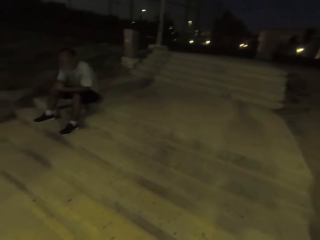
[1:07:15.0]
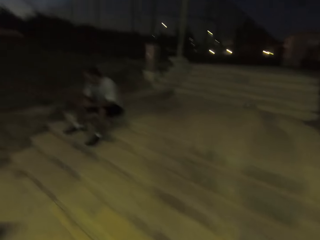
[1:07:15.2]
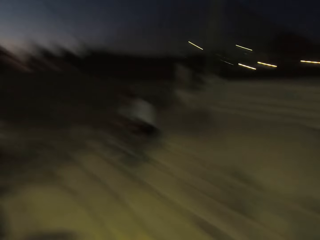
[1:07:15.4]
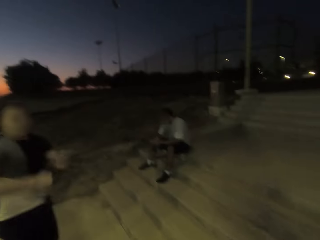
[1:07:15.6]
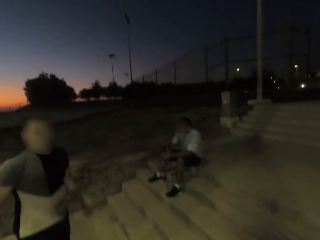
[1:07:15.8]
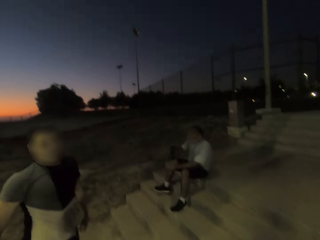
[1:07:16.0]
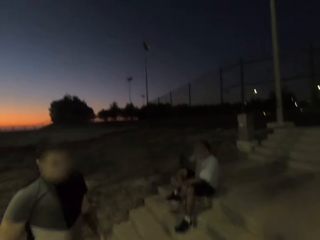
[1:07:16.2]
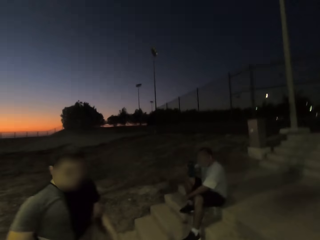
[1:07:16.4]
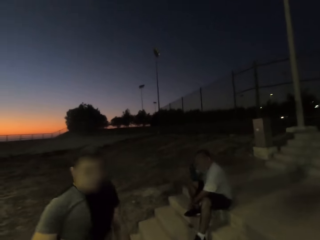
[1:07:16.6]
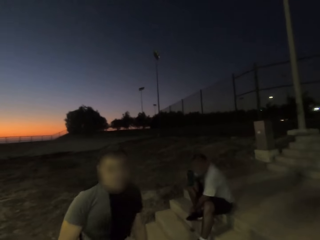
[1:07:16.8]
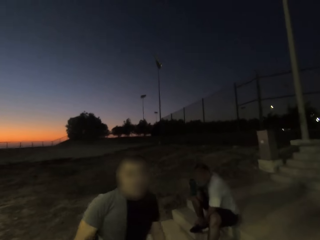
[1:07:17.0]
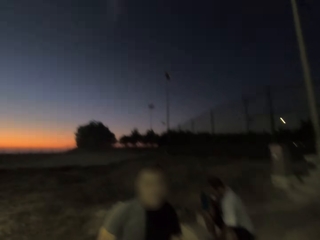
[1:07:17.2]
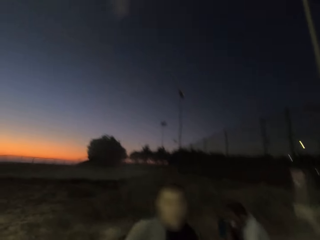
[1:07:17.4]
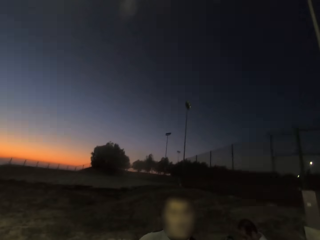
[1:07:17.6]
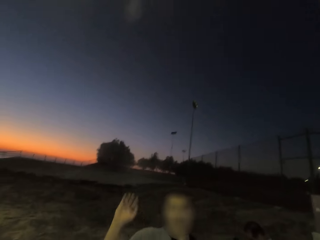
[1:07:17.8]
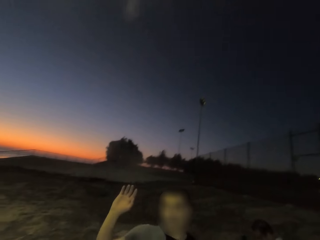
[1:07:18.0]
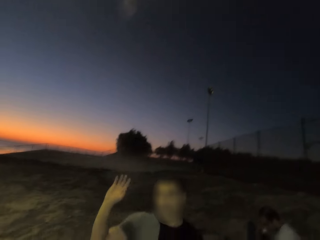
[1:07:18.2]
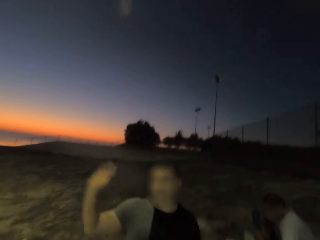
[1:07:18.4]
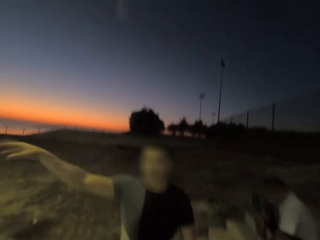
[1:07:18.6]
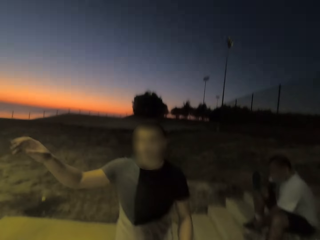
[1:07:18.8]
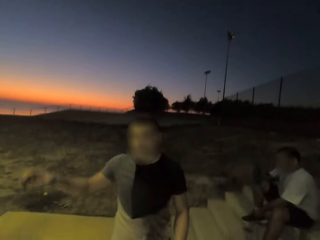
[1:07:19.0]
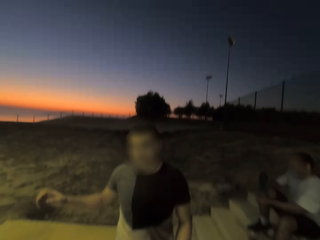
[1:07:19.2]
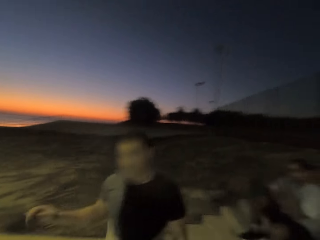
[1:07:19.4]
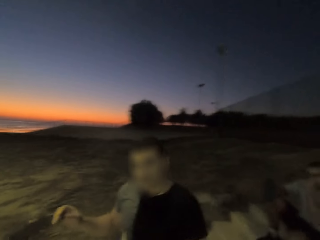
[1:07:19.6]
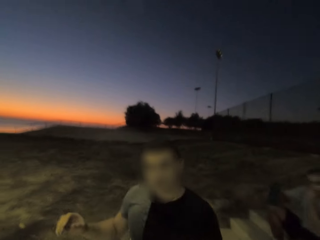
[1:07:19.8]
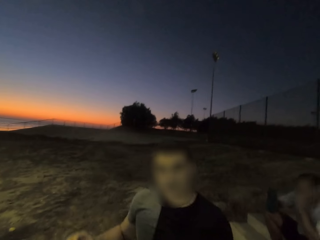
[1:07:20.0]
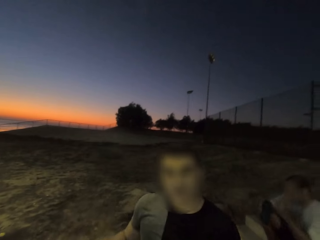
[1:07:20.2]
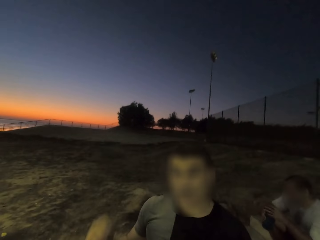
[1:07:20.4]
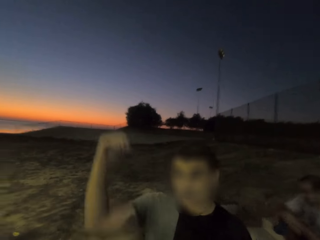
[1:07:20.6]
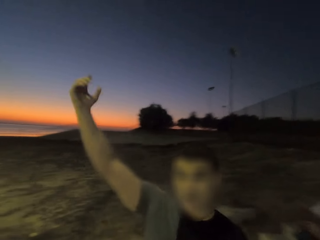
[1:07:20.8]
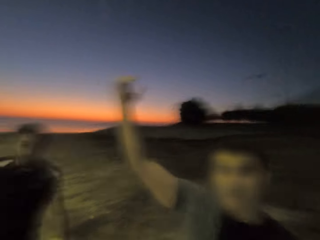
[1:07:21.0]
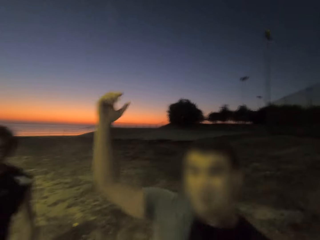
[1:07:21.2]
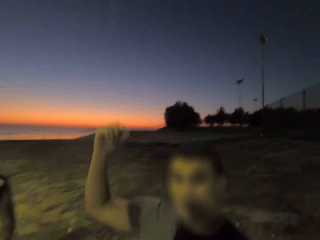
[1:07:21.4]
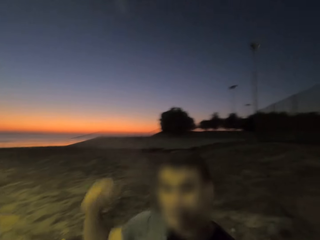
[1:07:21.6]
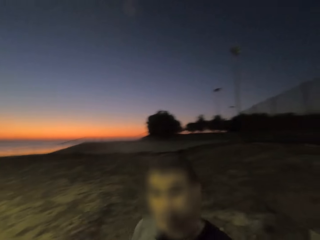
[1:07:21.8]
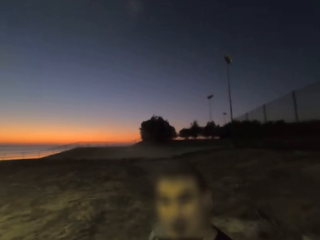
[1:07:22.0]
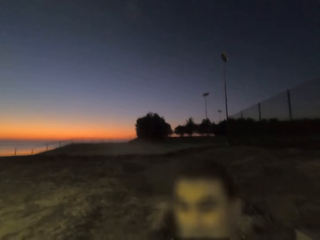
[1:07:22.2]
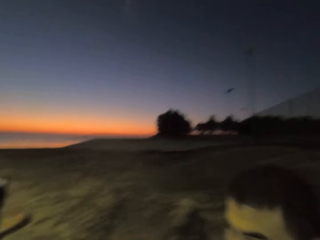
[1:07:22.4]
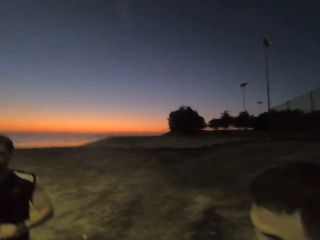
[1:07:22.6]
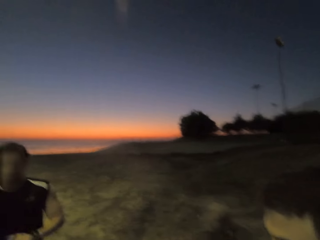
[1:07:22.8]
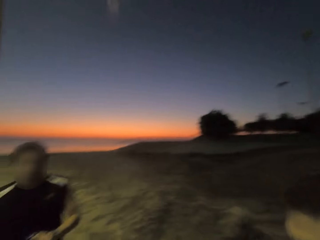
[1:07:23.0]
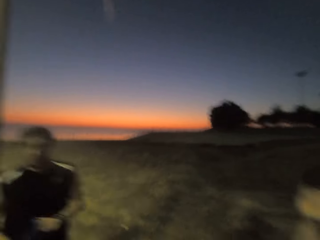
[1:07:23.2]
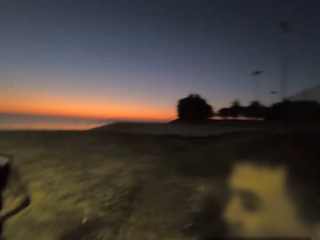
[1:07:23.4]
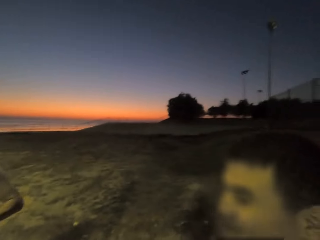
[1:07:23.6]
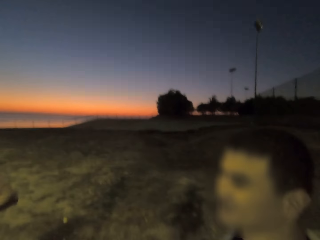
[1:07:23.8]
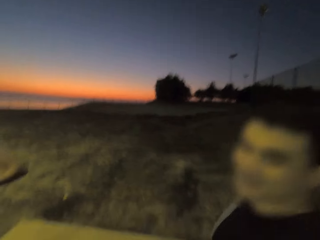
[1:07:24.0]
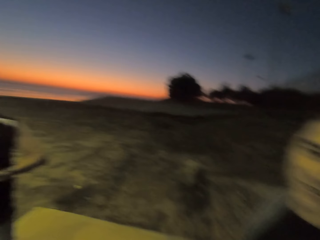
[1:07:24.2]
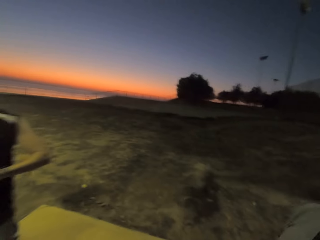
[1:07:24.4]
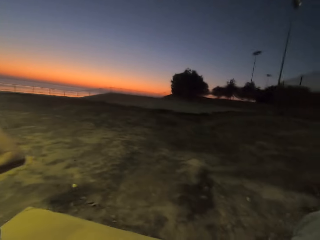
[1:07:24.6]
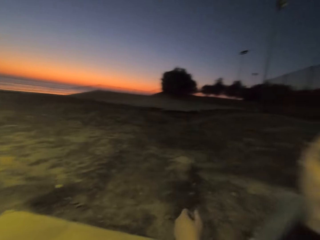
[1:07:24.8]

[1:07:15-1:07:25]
A man interacts with the camera wearer. The man raises his hand up.

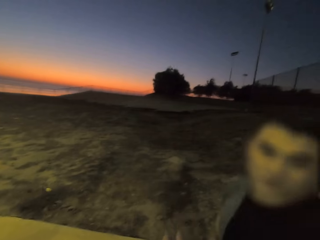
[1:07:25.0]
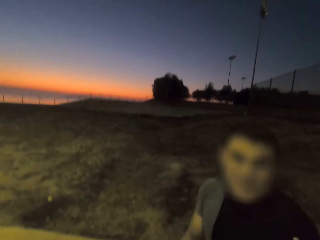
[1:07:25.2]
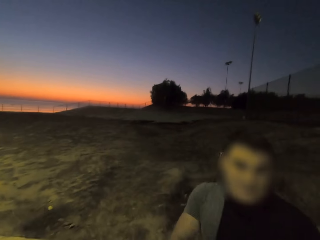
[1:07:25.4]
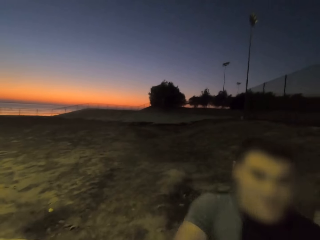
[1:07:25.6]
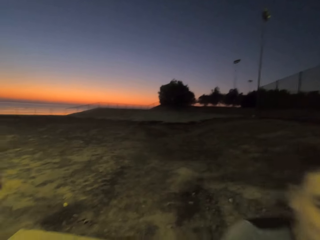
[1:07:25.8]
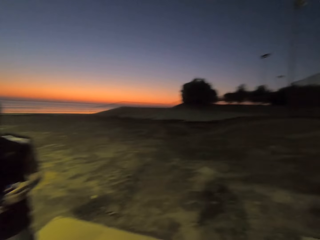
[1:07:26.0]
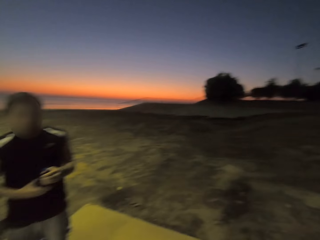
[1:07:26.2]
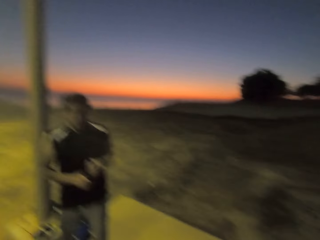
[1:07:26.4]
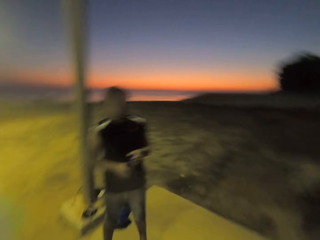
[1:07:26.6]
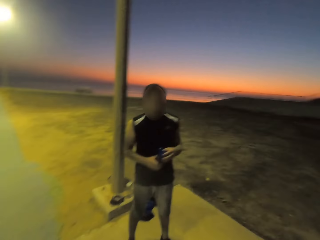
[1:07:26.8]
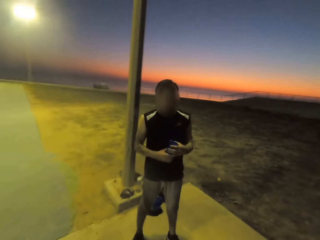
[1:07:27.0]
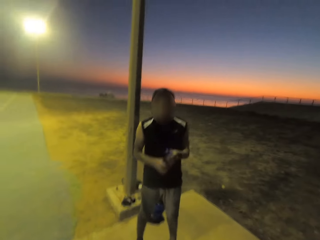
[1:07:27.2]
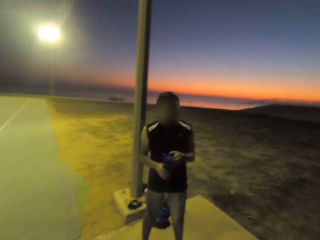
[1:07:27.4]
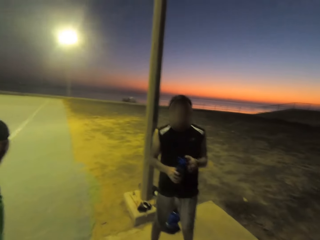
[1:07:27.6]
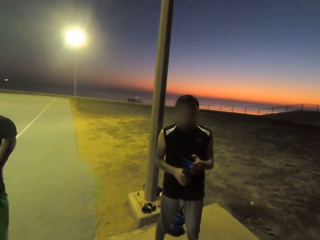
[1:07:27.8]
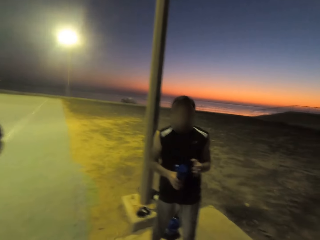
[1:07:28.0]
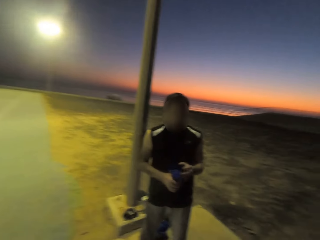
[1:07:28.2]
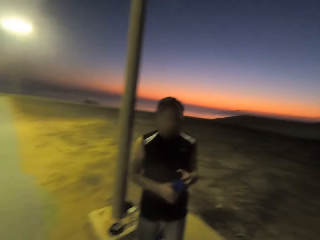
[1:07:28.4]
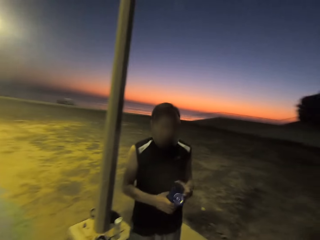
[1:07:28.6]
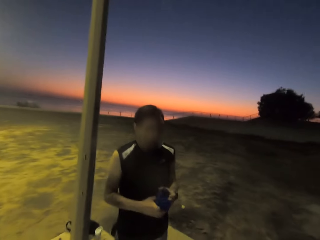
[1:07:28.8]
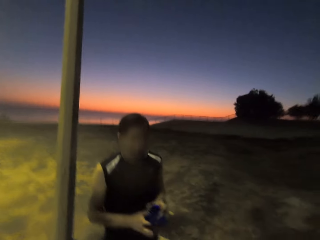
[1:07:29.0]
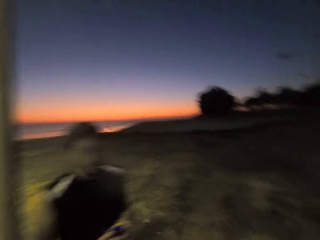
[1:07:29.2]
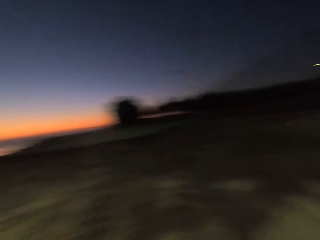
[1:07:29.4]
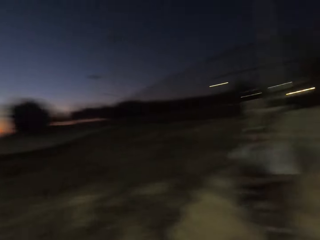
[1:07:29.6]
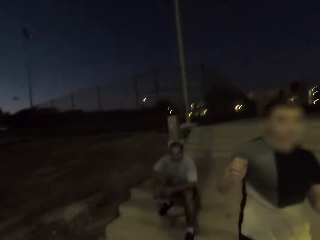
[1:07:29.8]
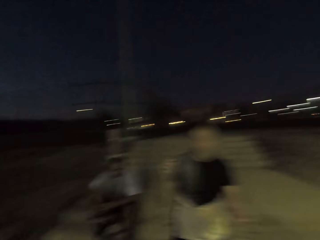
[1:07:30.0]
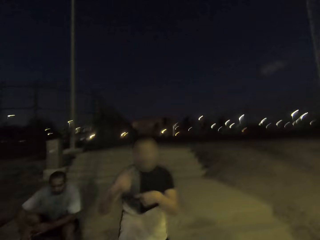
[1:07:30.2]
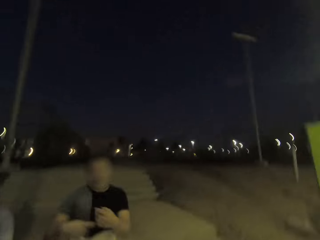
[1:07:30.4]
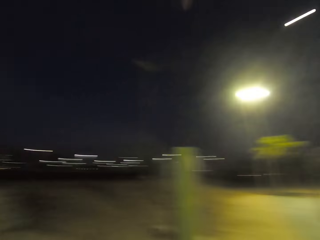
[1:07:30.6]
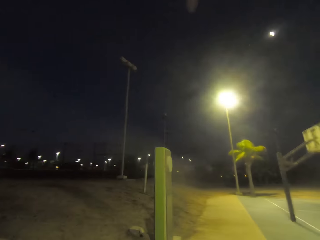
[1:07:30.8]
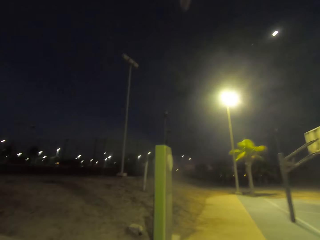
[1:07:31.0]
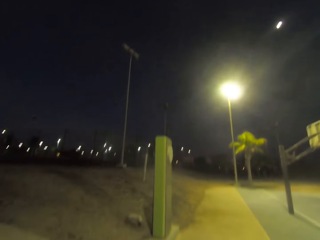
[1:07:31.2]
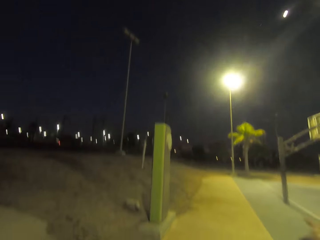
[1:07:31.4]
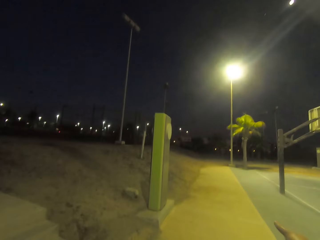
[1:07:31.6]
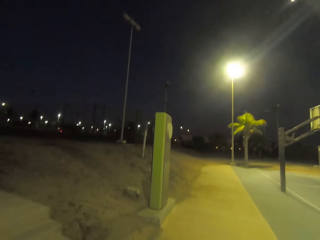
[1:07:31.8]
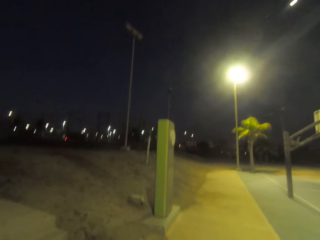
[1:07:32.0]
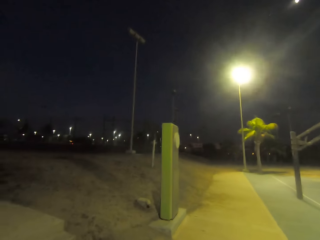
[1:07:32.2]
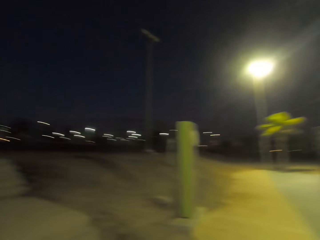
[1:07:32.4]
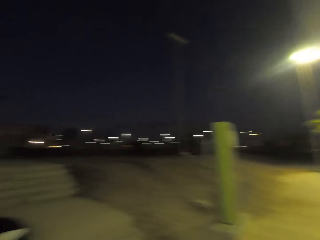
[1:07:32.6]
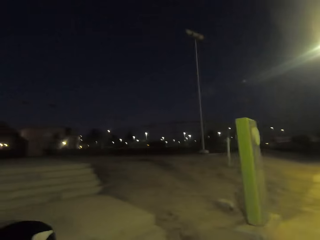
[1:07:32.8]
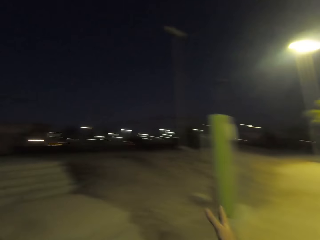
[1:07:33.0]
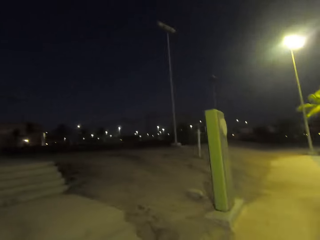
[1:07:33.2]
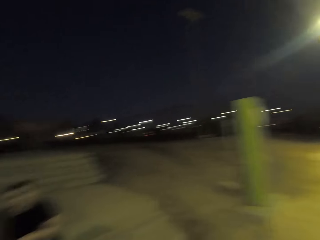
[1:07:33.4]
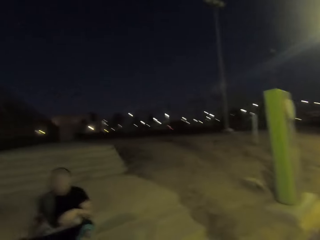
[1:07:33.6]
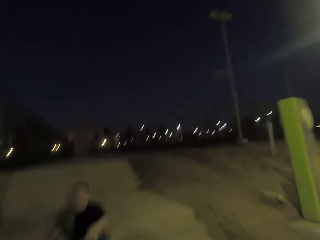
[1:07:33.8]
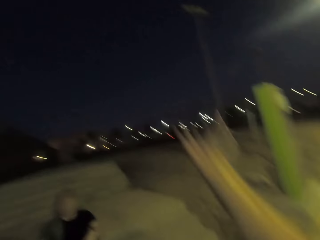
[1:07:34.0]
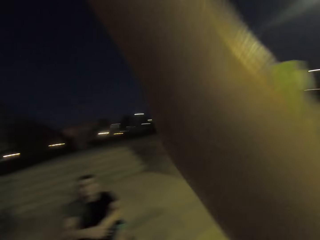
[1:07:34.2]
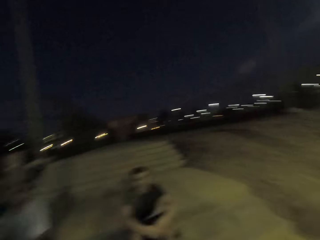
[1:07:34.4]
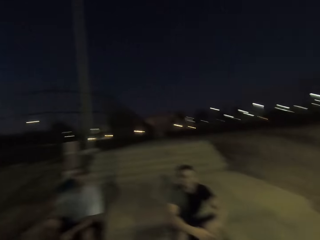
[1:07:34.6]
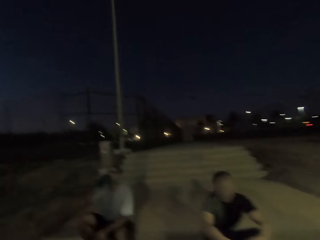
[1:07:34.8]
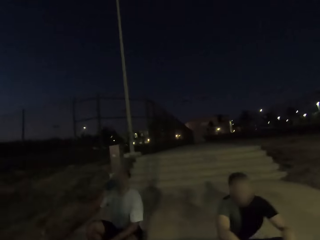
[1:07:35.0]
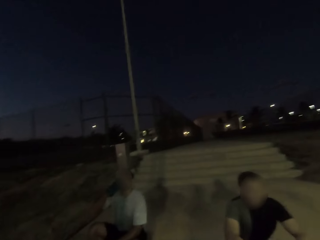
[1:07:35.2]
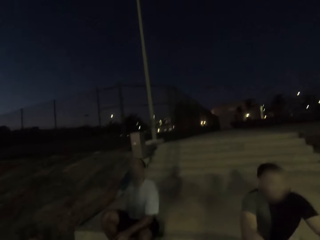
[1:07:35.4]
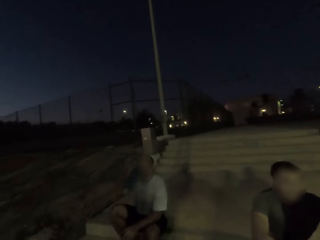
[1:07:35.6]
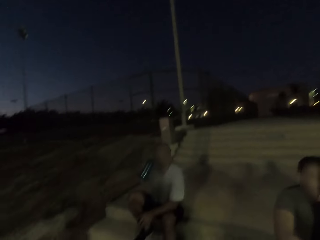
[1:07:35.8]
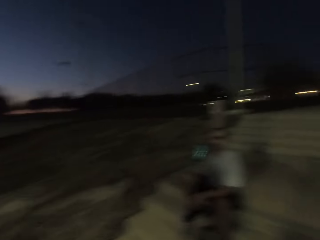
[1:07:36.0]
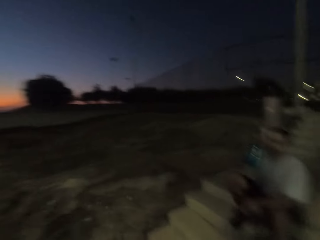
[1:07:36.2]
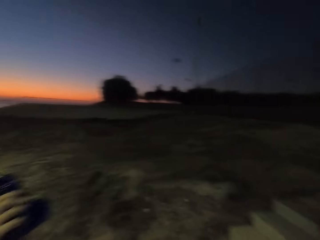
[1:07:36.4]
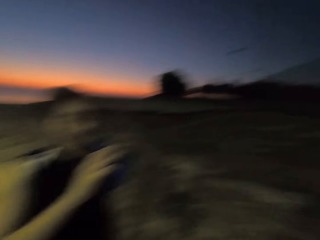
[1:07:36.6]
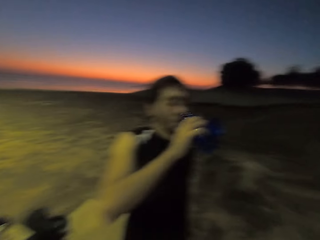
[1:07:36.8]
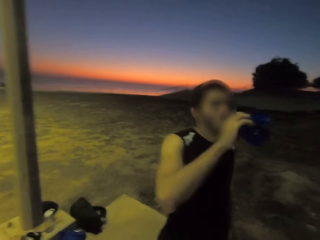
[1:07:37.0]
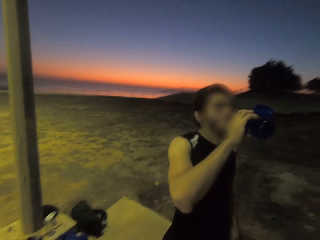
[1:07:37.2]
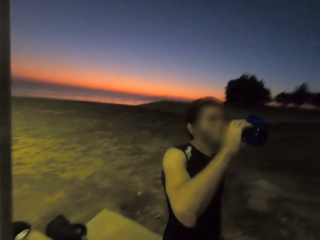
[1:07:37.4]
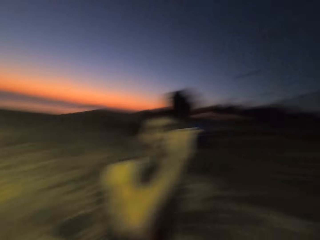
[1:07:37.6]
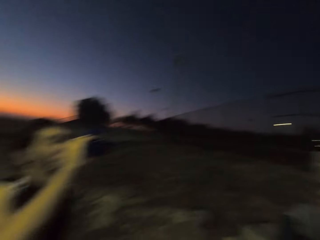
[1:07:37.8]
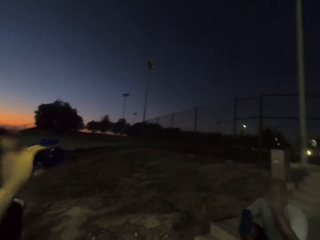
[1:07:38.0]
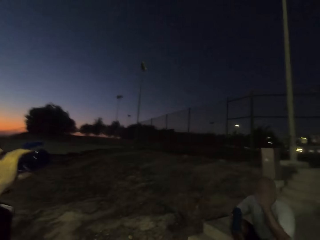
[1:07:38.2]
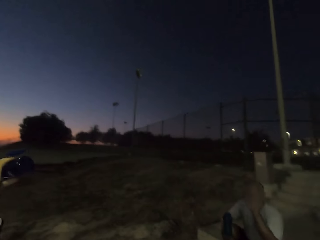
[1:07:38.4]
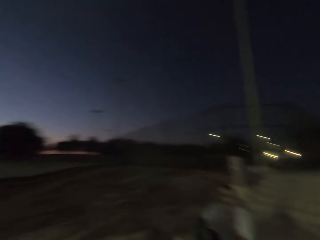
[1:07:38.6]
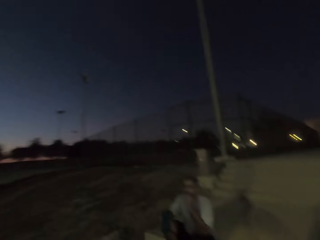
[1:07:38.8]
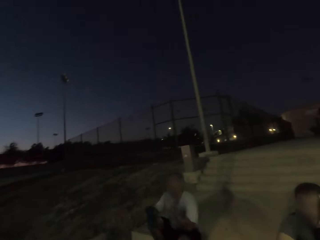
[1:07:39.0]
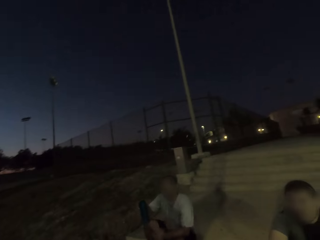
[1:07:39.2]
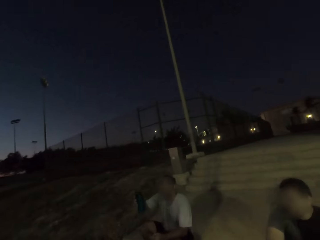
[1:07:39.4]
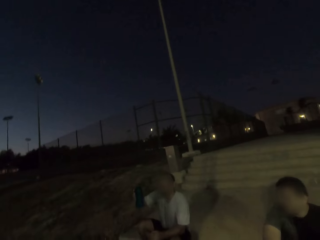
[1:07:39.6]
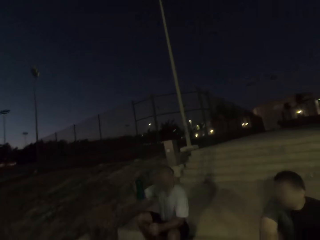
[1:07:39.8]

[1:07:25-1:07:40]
A man opens a bottle of water. Another man sits down. The camera wearer moves his hand. A man drinks from a bottle. The first man drinks water.
